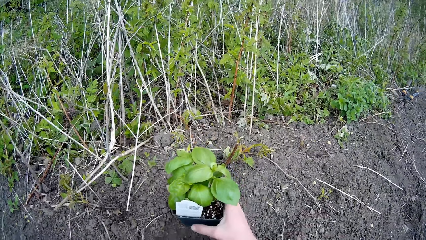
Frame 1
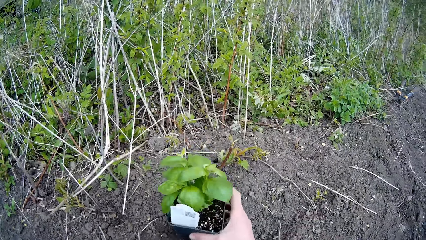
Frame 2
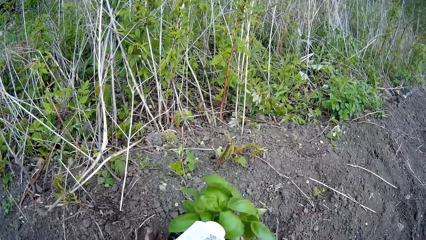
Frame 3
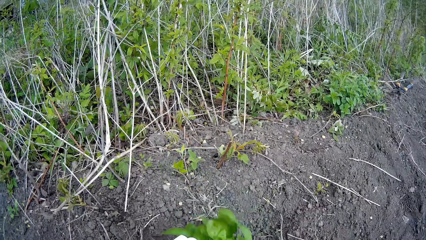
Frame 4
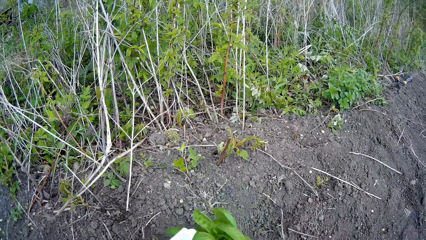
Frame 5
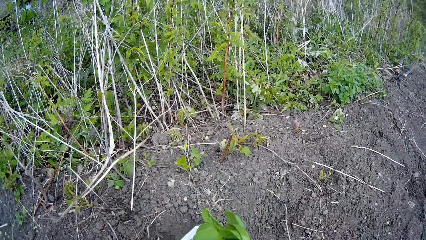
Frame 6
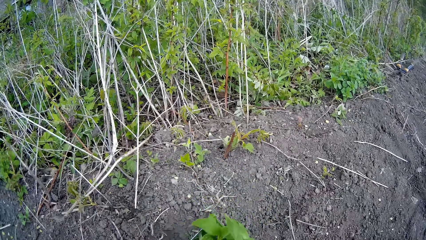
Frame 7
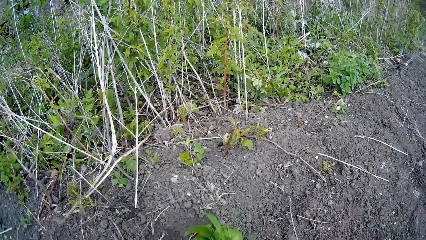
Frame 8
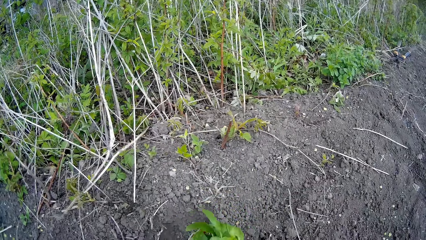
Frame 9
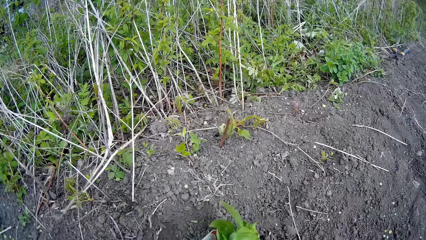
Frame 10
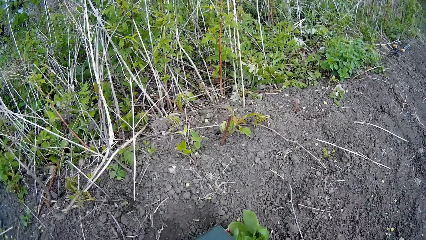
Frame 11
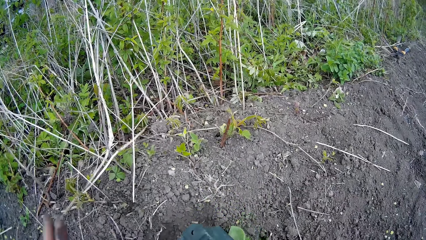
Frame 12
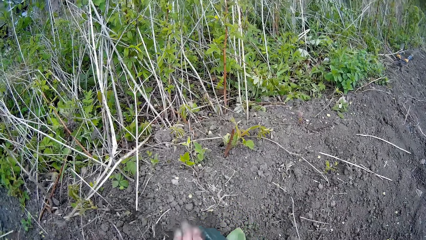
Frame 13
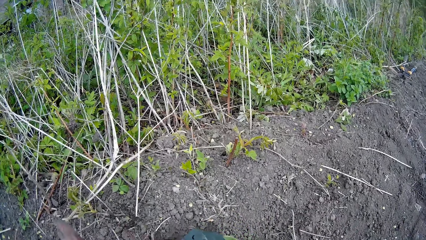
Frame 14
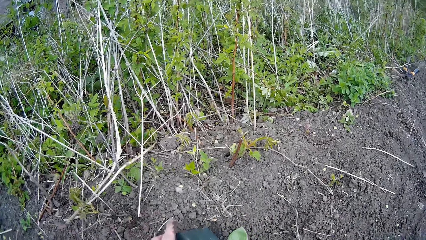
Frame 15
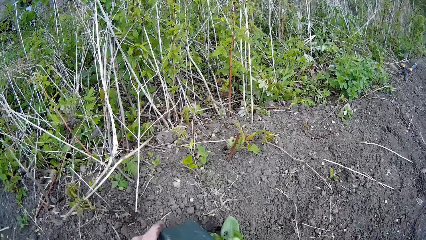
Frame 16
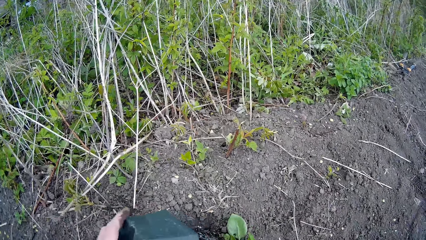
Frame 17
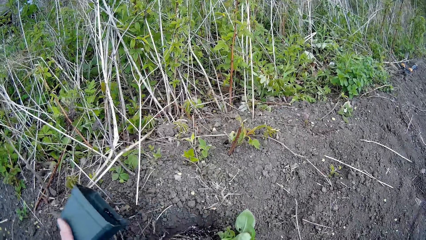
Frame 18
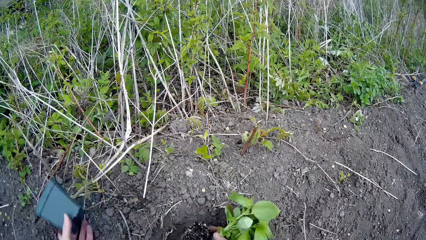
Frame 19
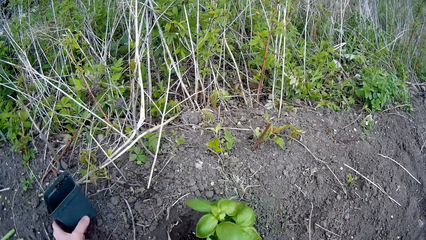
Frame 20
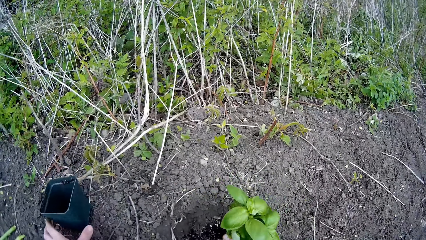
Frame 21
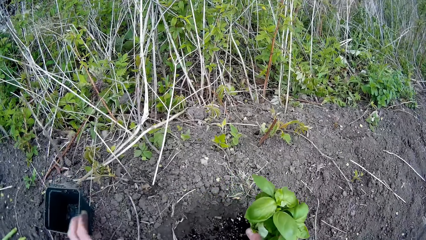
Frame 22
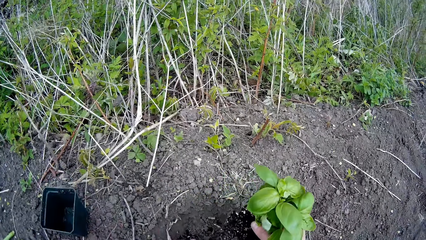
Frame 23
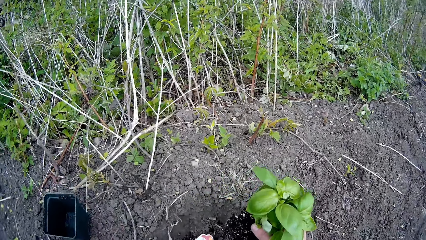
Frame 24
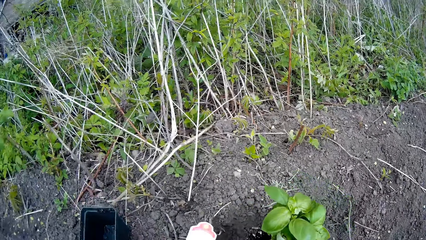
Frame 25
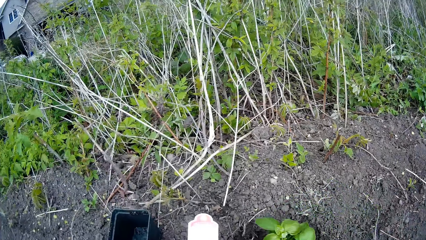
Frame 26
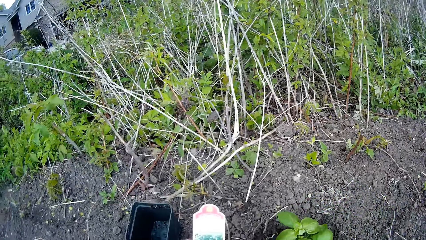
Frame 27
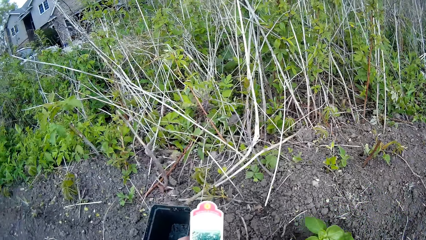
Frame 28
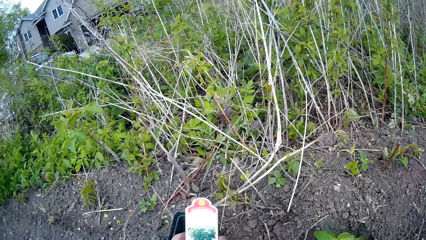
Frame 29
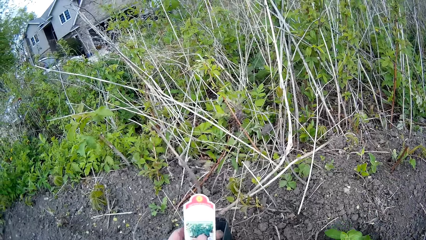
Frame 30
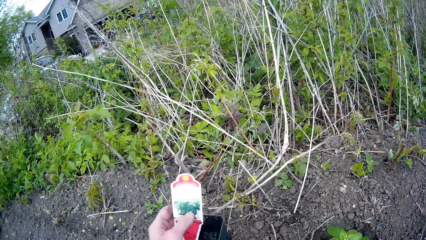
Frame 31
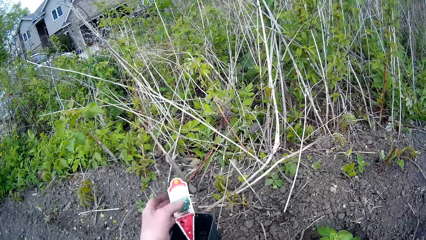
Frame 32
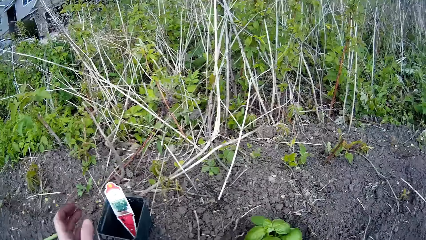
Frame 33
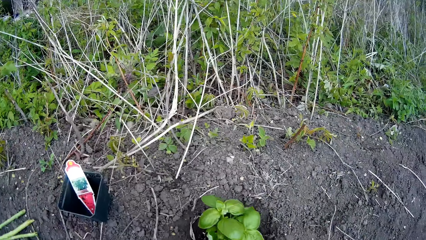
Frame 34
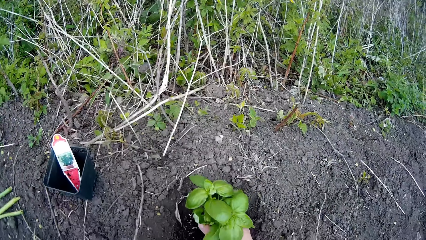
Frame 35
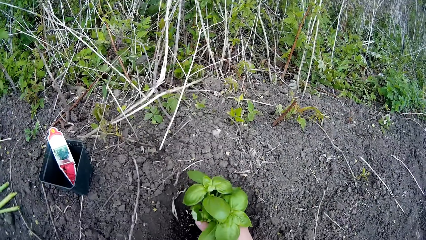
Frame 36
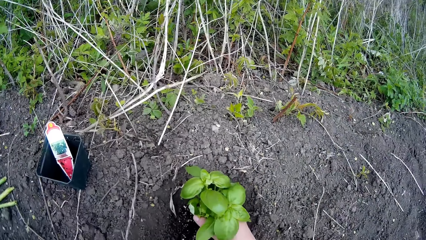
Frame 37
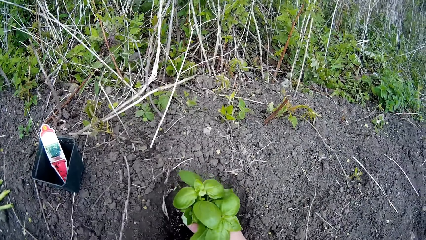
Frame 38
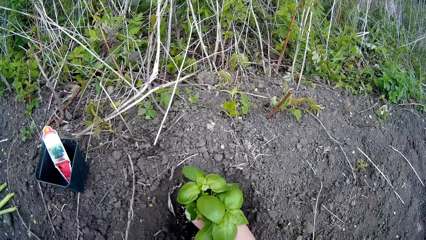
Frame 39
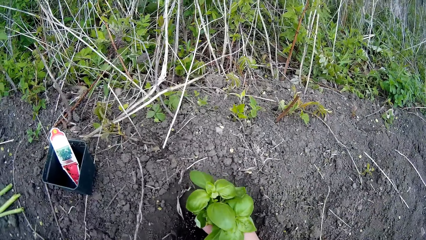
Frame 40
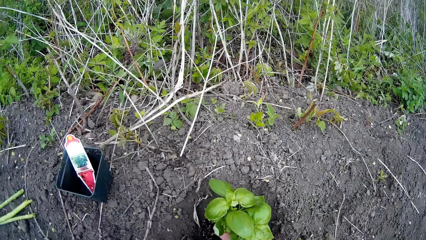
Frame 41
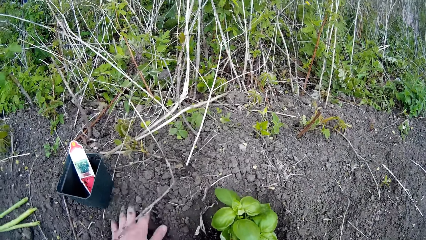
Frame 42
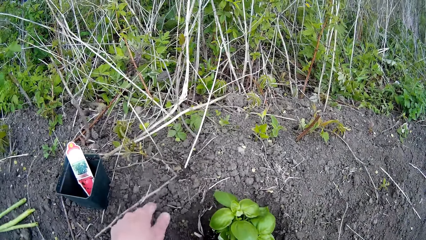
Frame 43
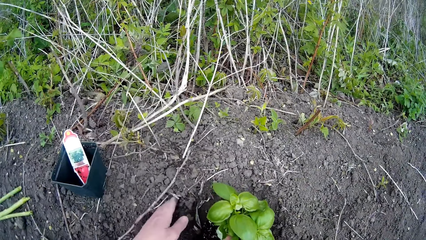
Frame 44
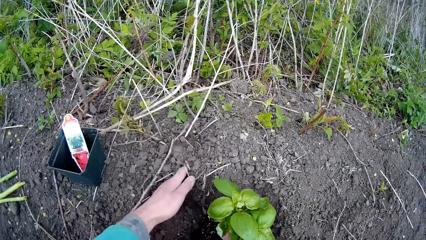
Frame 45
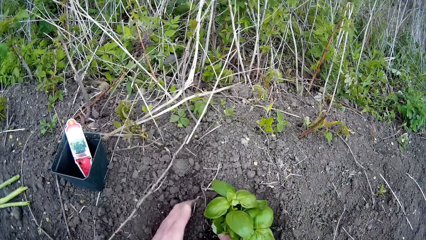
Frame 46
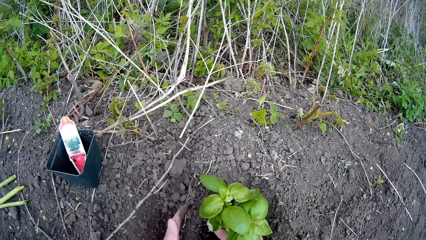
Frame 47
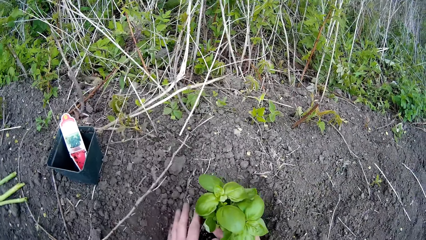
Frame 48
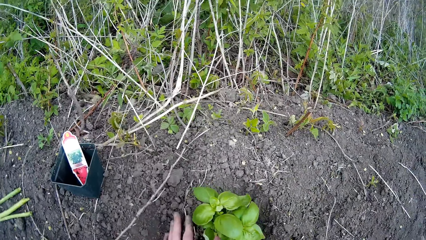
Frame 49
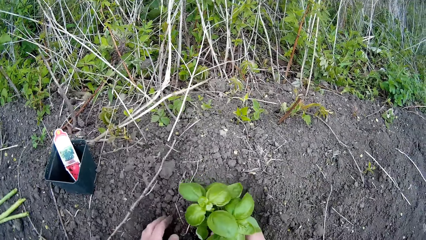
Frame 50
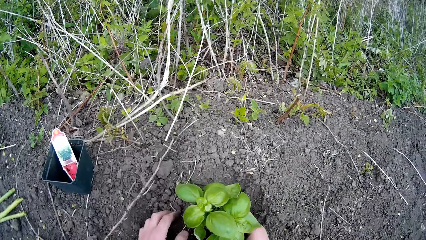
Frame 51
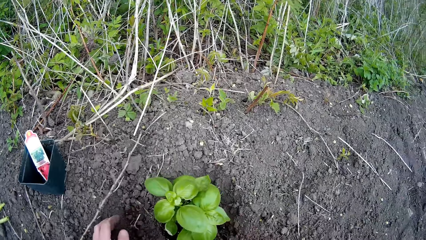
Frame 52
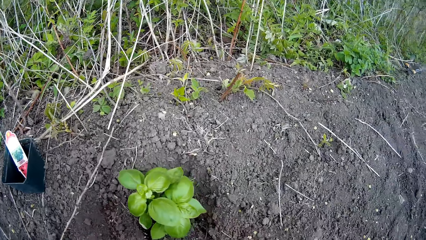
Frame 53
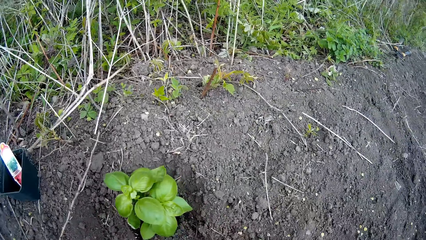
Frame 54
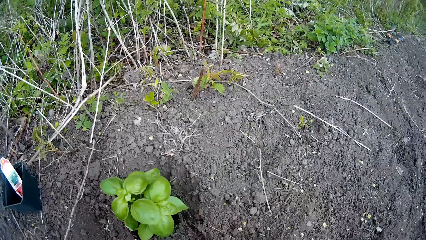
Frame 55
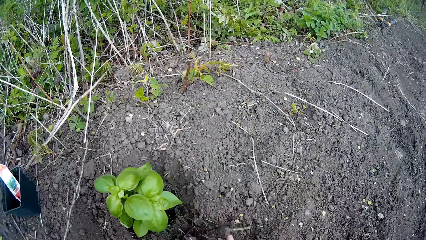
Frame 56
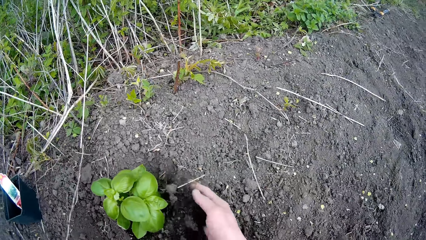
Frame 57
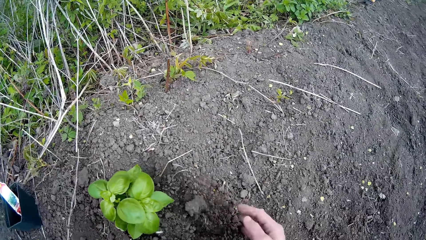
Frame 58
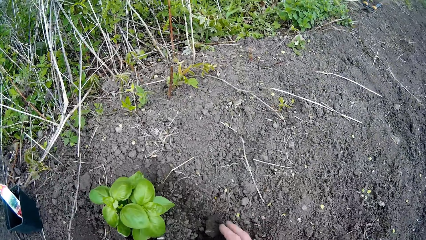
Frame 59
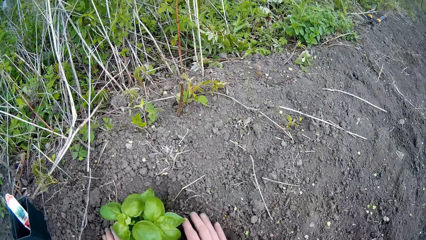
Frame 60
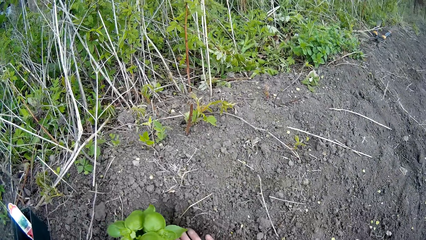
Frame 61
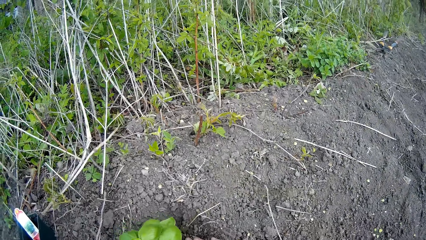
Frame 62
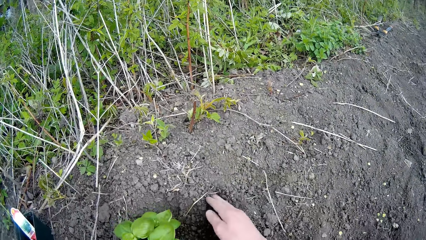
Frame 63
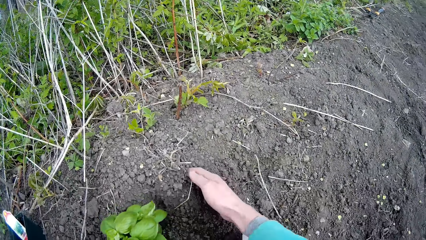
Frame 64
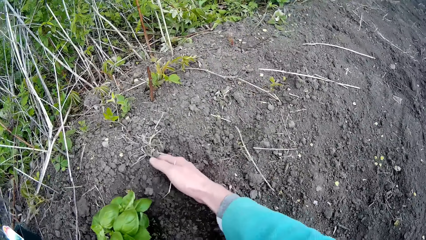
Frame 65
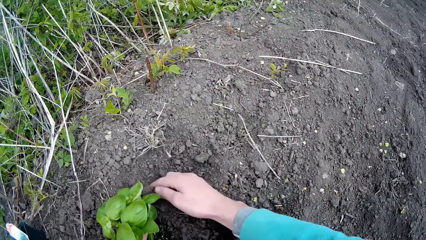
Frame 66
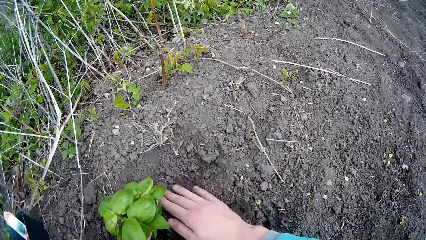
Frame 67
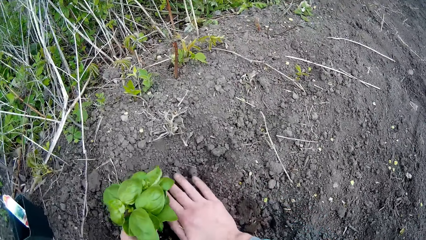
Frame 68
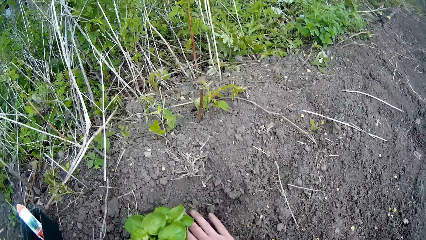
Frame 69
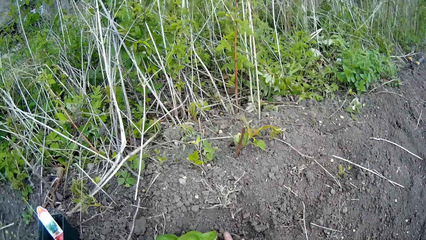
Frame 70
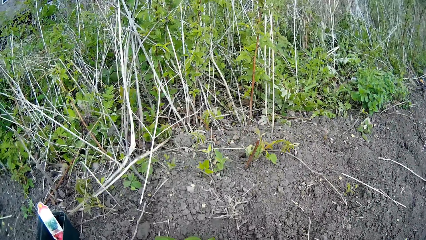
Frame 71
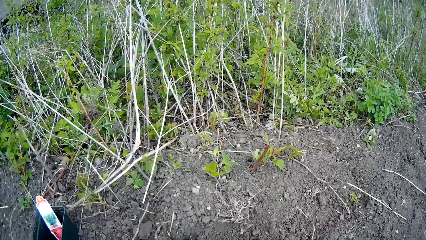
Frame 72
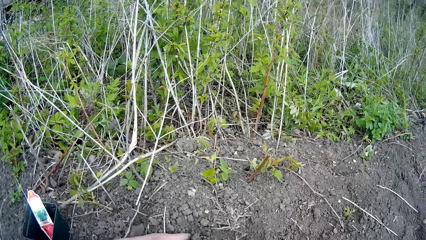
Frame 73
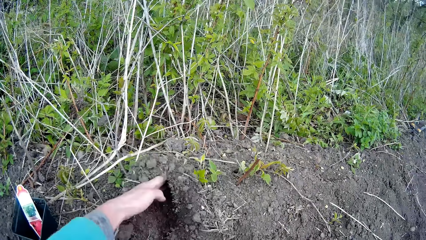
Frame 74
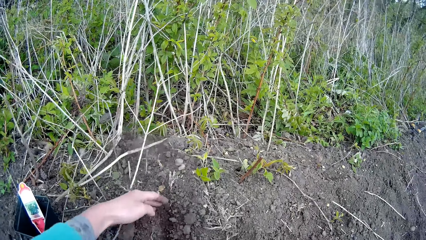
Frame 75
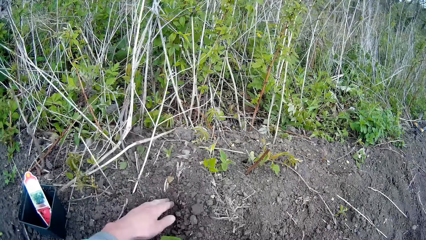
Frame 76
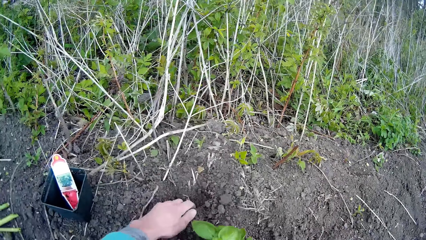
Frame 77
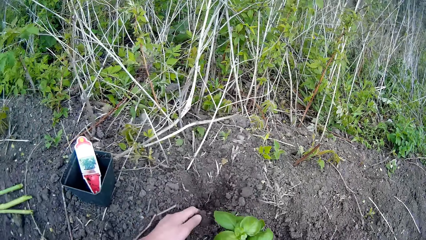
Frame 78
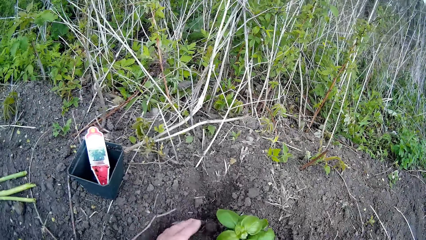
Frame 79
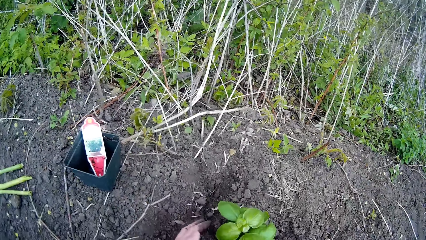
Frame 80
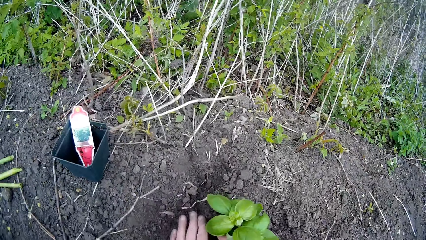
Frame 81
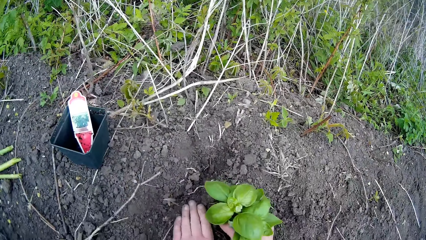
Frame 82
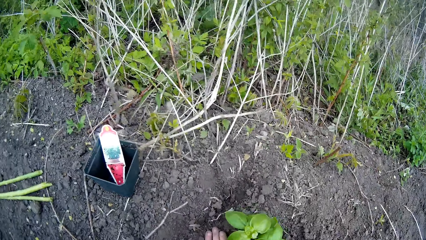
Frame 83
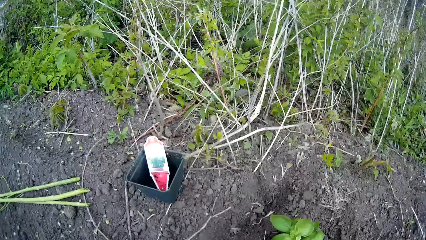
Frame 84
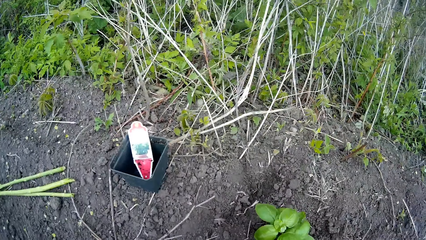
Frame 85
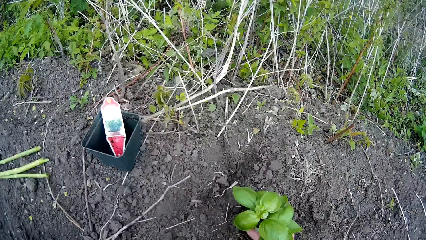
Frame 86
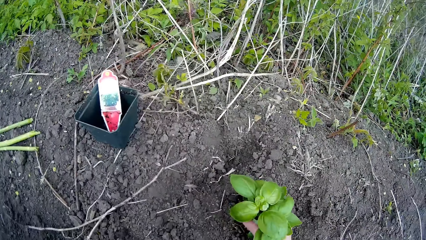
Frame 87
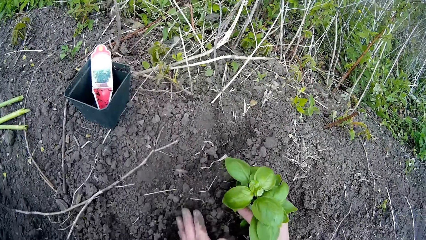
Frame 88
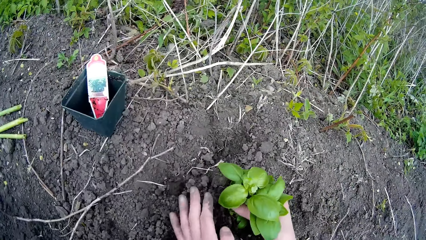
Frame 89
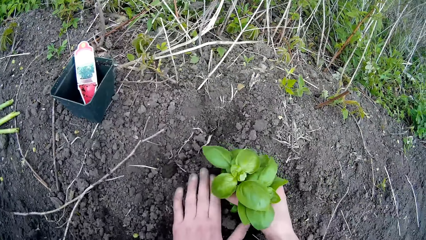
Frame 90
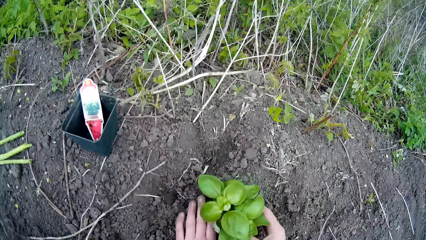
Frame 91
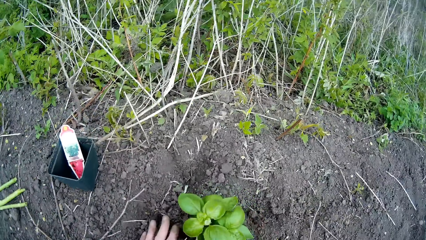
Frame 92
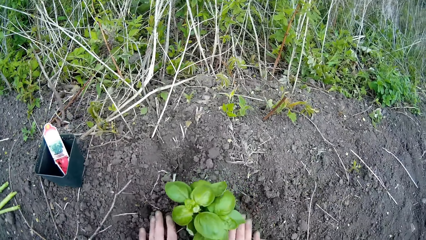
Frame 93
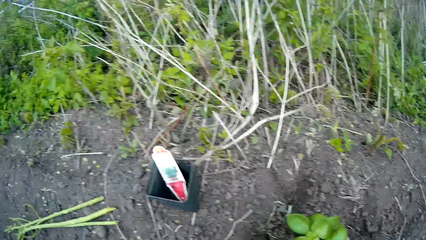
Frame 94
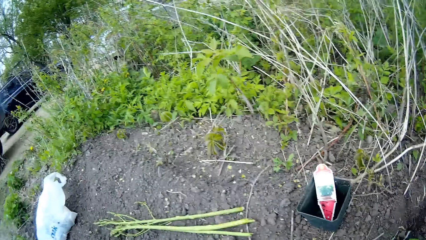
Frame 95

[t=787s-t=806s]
The camera wearer holds the plant using her left hand. She picks the potted plant with her right hand. She carries the plant. She hits the potted plant with her left hand. She adjusts the container of the plant. She removes the vase or container from the plant with her left hand. She drops the potted plant on the ground with her left hand. She picks up a superglue from the ground with her left hand. She drops the container. She holds the plant with her right hand. She removes a sticker with her left hand. She places the plant on the ground with her right hand. She throws the superglue or sticker in the vase with her left hand. She shifts sand toward the plant with her left hand. She plants the plant in the hole. She pours in soil using her left hand. She shifts the sand toward the plant with her right hand. She presses the sand around the plant. She shifts the sand toward the plant with her right hand. She presses the sand around the plant. She shifts the sand away from the plant with her left hand. She throws out soil using her left hand. She shifts the sand toward the plant with her left hand. She presses the soil using her left hand. She shifts the sand toward the plant with her left hand.
